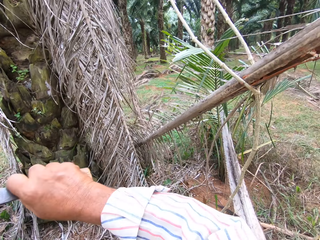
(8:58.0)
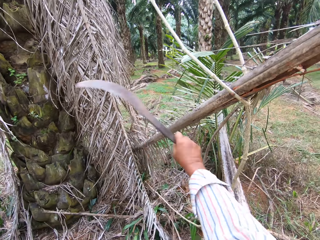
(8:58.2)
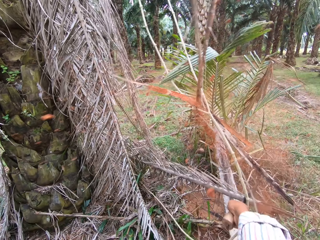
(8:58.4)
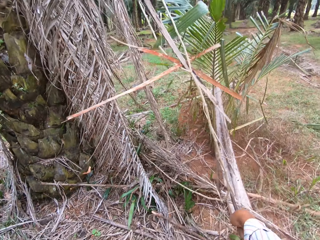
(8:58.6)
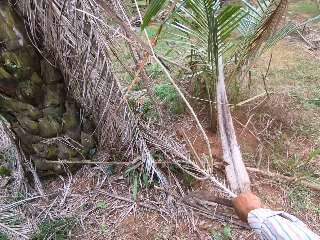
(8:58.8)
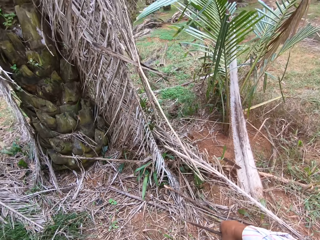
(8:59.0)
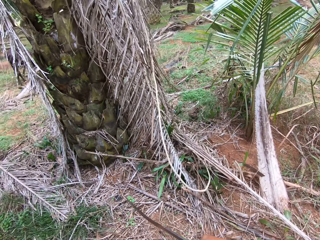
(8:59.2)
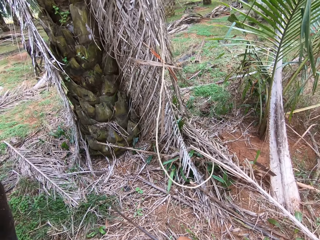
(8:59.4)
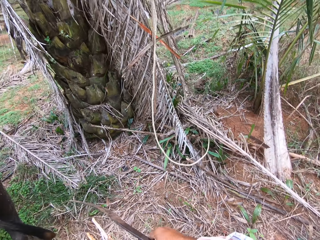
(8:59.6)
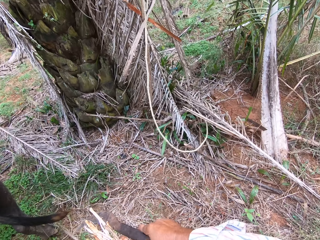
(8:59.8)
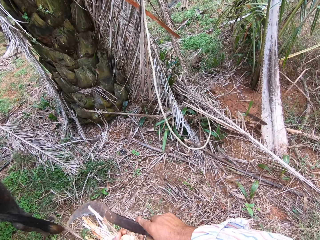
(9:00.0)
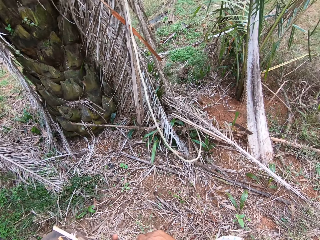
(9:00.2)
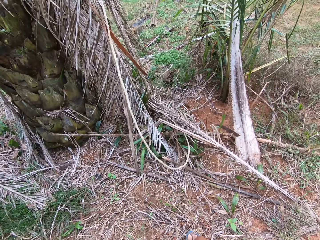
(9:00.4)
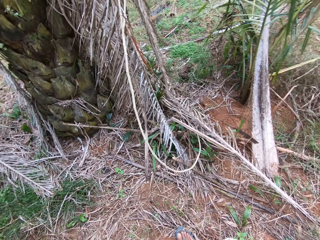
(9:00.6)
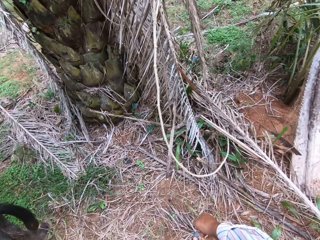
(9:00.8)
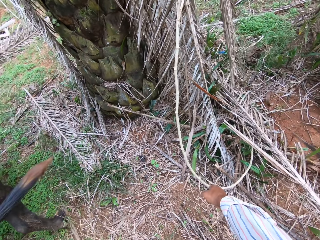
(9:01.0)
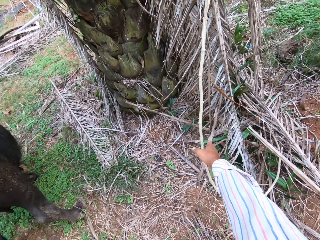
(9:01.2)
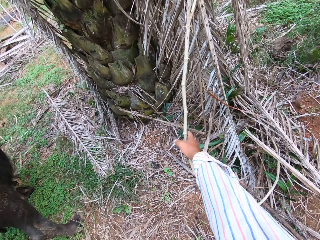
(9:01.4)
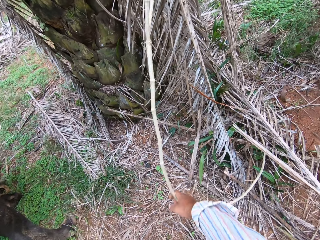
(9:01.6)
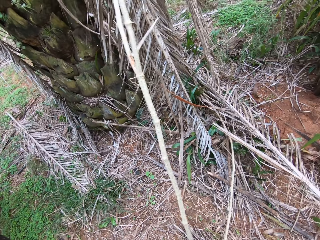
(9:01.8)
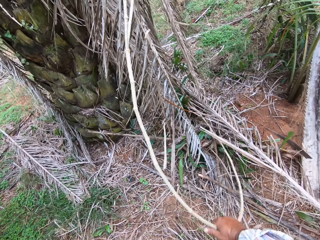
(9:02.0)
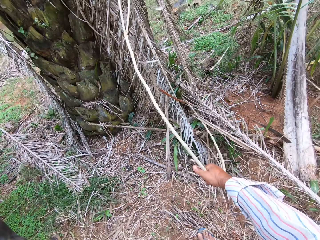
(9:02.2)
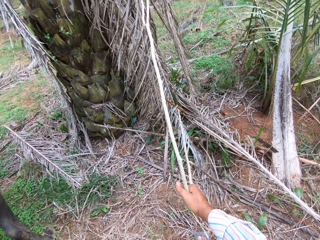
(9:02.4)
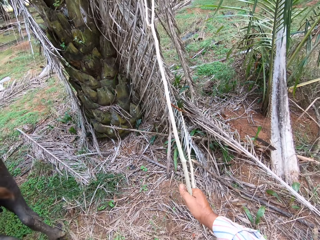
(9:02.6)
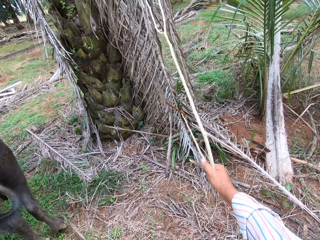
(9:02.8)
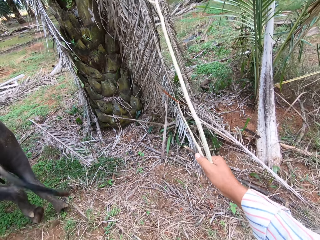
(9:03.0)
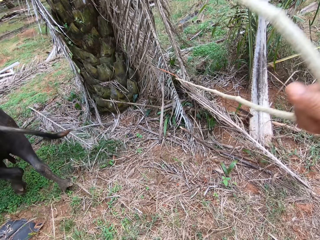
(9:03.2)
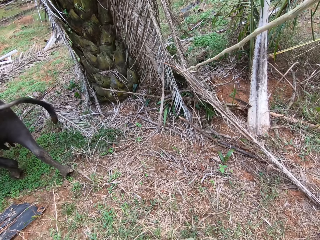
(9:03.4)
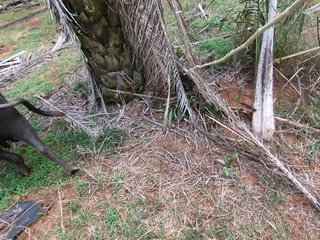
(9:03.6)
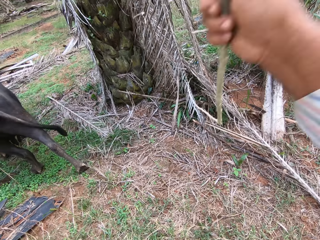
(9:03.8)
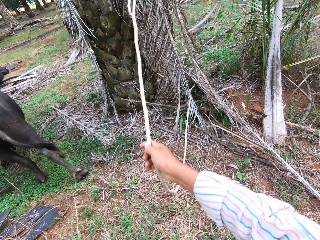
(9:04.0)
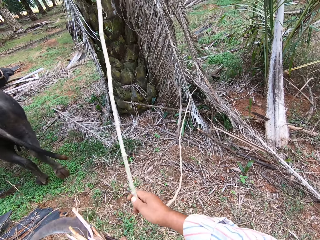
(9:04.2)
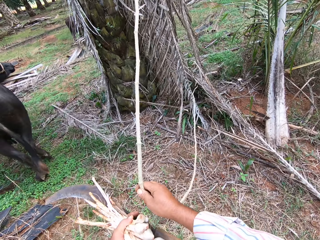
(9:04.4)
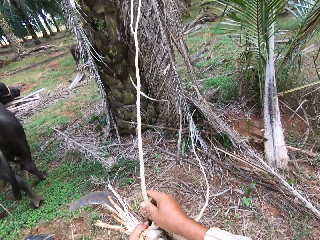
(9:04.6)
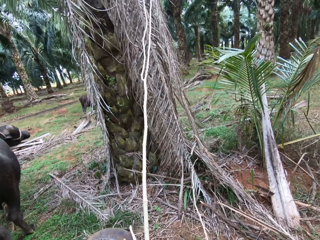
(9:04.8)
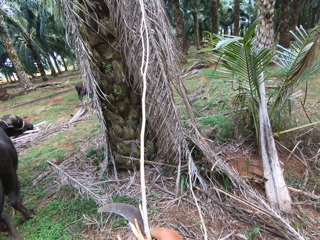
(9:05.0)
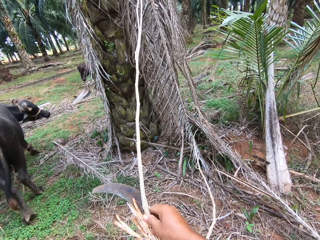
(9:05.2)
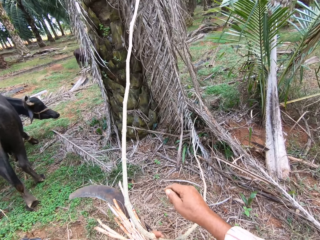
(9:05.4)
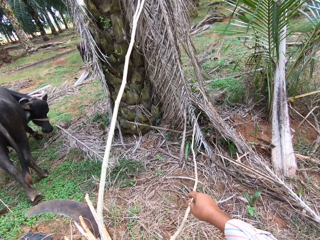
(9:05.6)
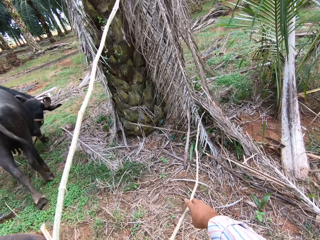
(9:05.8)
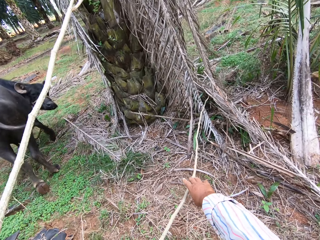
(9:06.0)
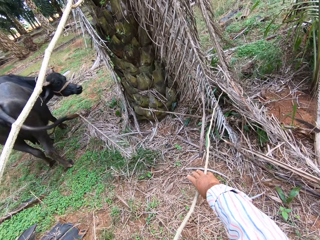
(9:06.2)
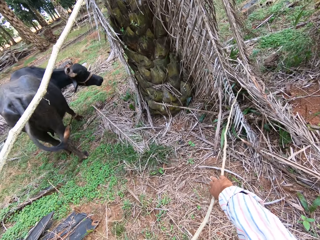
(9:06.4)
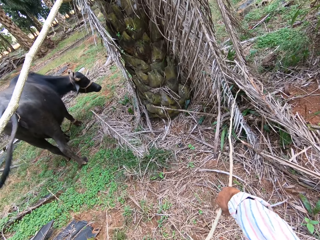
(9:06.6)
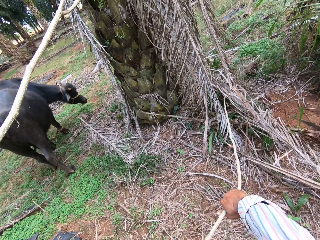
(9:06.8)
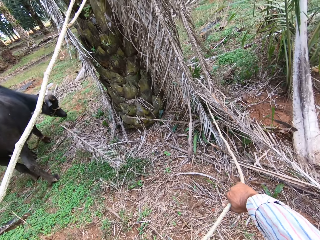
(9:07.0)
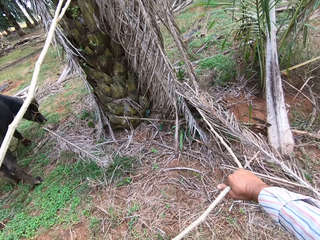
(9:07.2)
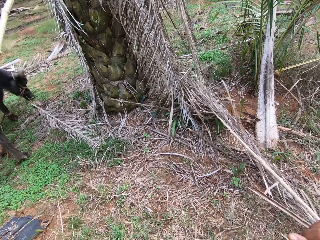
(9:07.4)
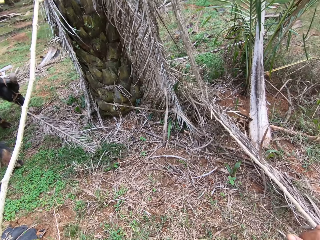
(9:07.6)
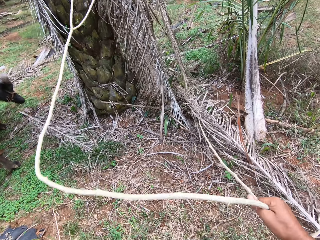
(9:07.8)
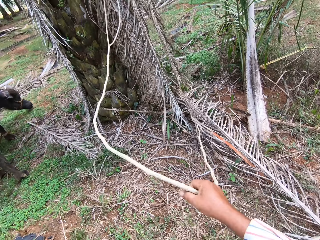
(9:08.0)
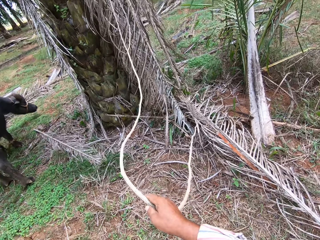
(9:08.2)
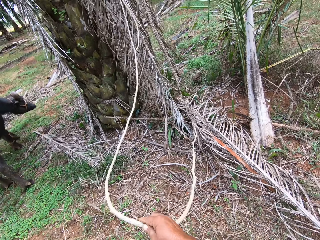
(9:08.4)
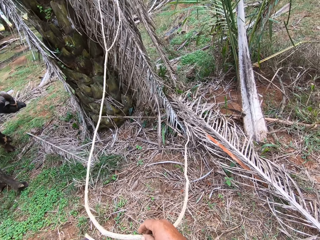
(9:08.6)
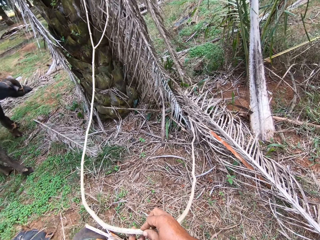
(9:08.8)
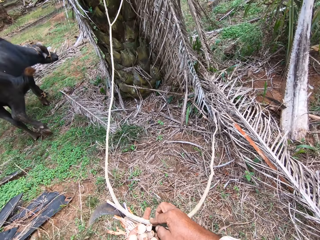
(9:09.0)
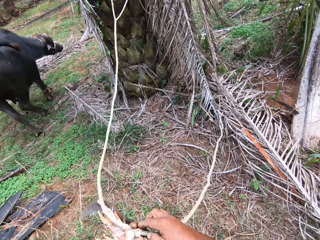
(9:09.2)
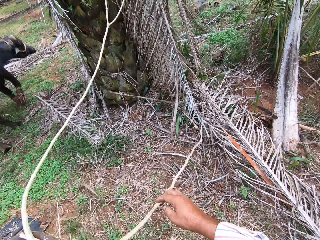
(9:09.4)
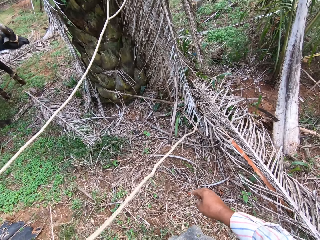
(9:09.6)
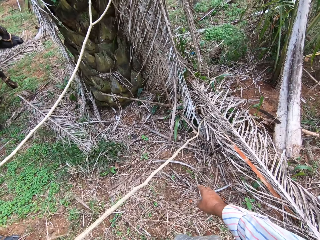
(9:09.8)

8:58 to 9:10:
The camera wearer cuts the palm leaf with a sickle. They pull the rope or plant.

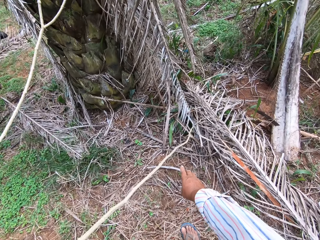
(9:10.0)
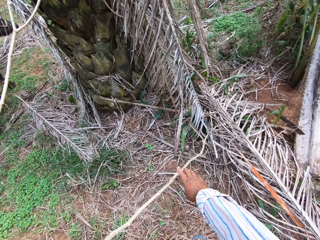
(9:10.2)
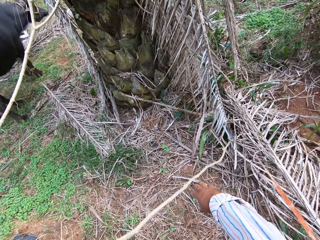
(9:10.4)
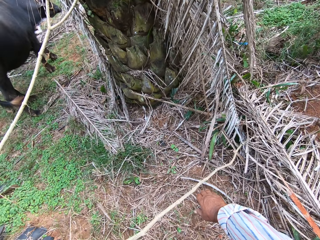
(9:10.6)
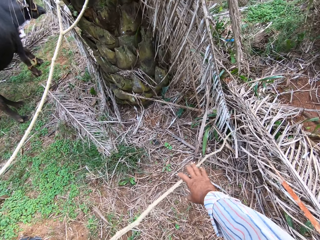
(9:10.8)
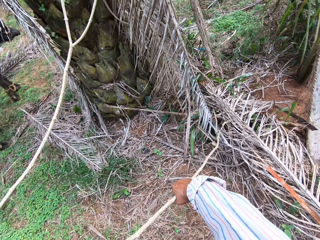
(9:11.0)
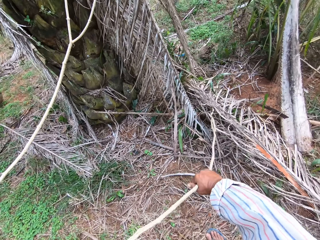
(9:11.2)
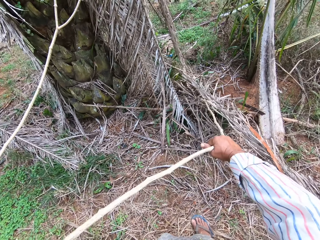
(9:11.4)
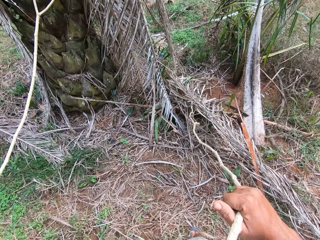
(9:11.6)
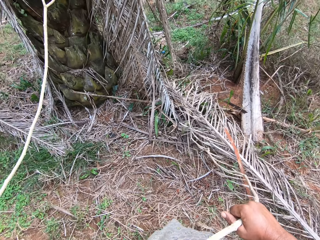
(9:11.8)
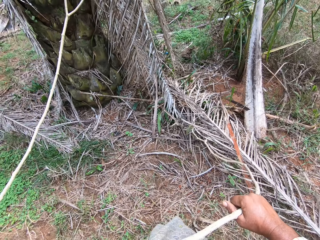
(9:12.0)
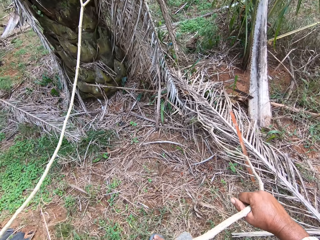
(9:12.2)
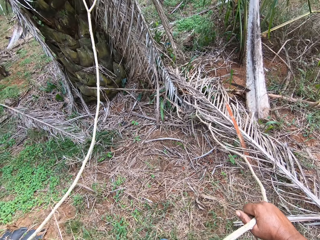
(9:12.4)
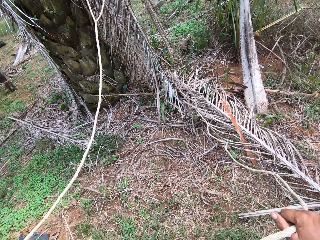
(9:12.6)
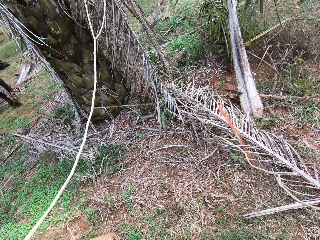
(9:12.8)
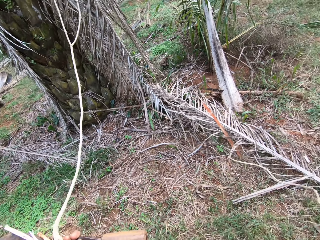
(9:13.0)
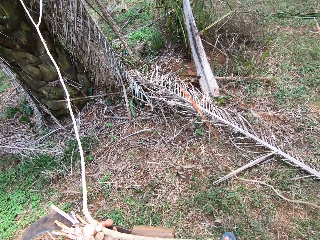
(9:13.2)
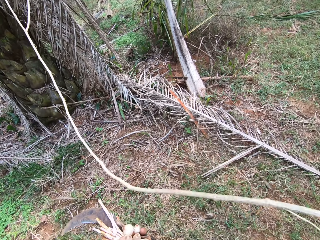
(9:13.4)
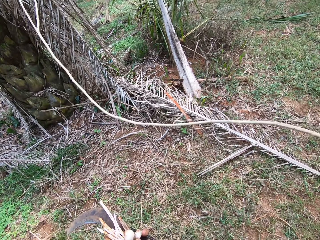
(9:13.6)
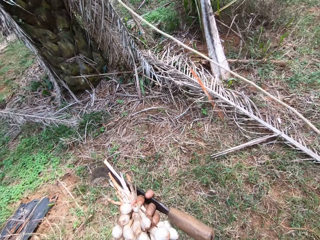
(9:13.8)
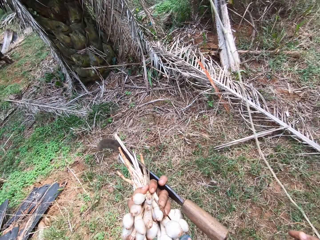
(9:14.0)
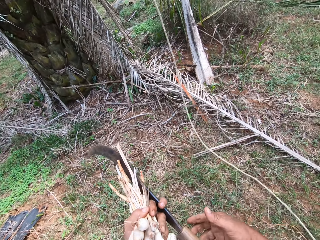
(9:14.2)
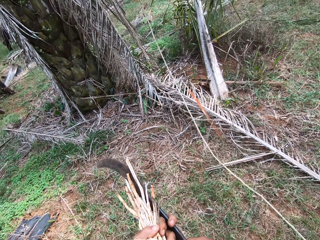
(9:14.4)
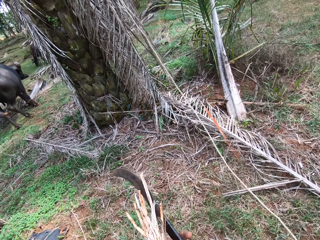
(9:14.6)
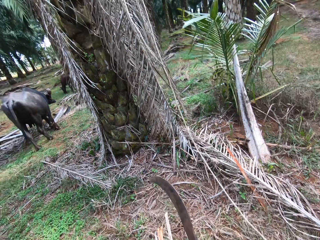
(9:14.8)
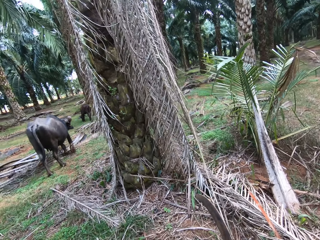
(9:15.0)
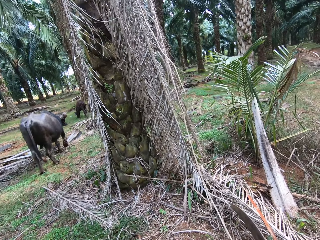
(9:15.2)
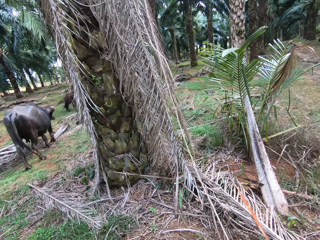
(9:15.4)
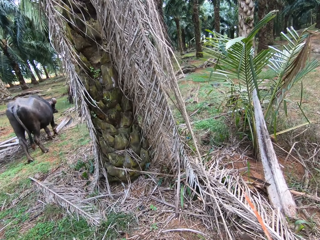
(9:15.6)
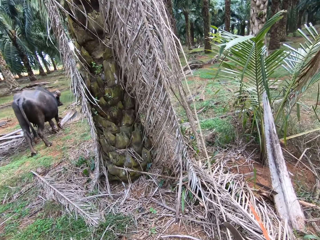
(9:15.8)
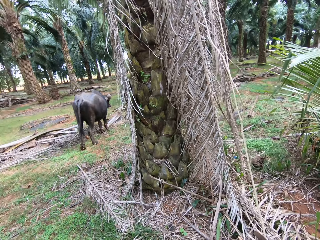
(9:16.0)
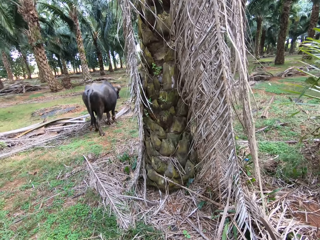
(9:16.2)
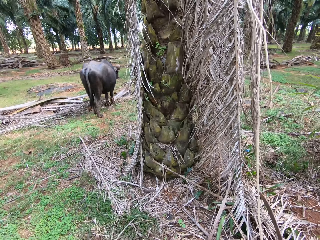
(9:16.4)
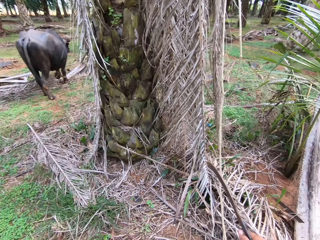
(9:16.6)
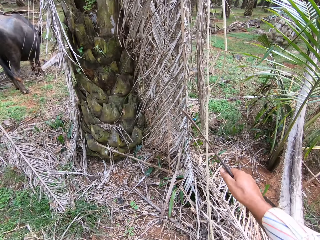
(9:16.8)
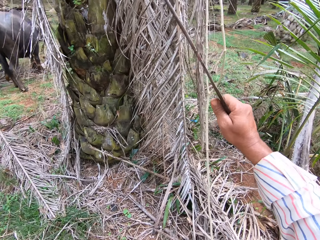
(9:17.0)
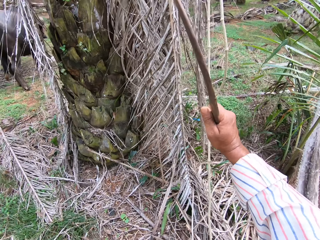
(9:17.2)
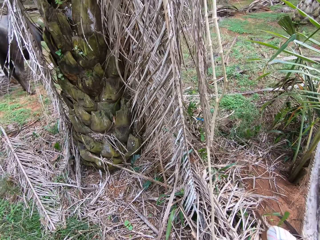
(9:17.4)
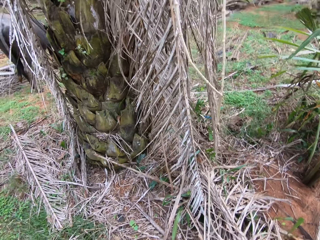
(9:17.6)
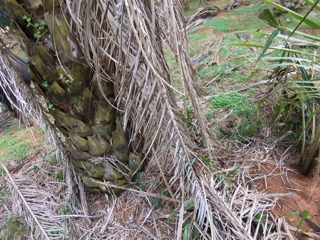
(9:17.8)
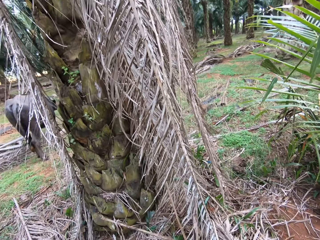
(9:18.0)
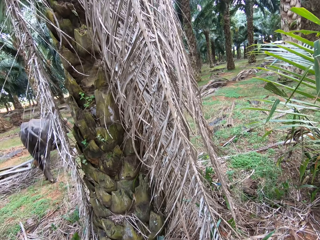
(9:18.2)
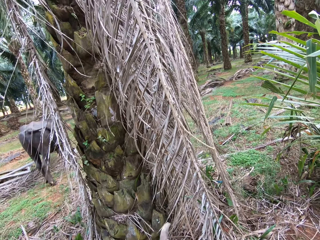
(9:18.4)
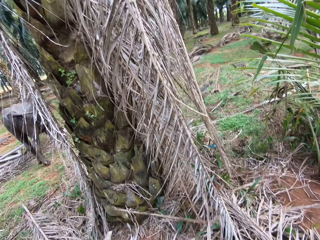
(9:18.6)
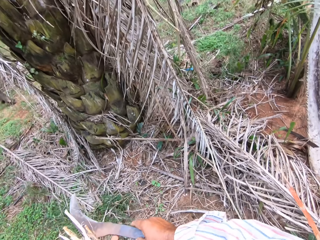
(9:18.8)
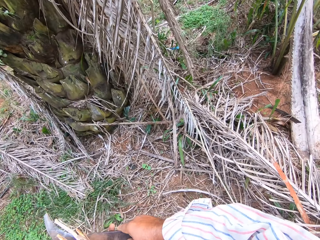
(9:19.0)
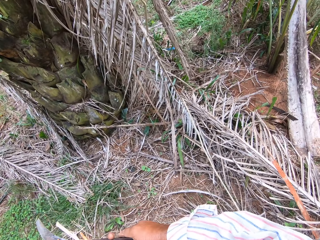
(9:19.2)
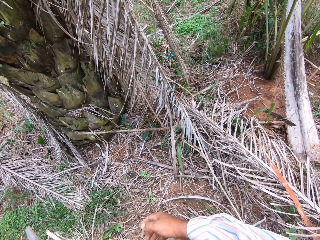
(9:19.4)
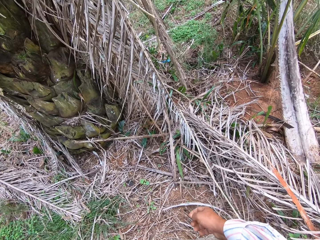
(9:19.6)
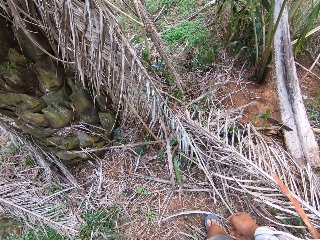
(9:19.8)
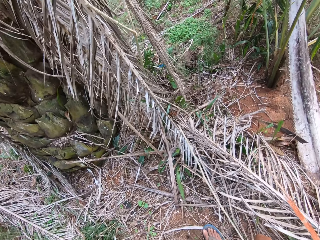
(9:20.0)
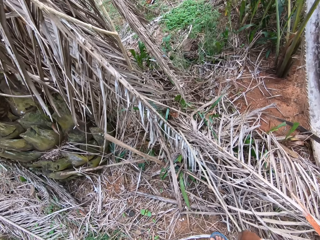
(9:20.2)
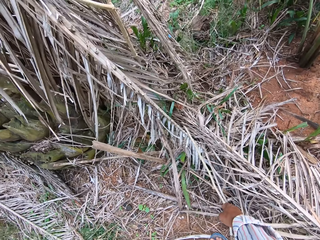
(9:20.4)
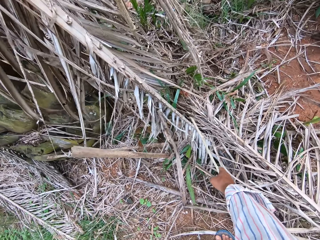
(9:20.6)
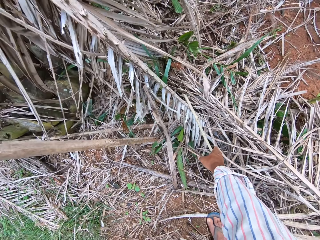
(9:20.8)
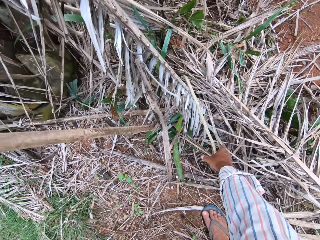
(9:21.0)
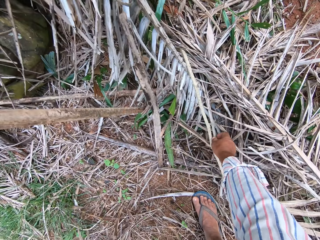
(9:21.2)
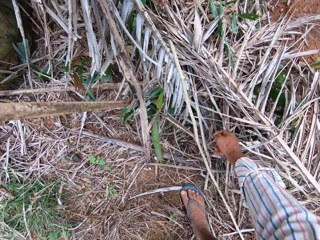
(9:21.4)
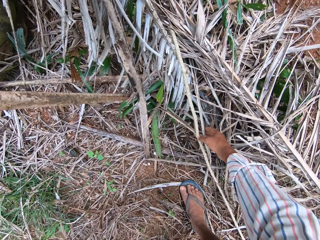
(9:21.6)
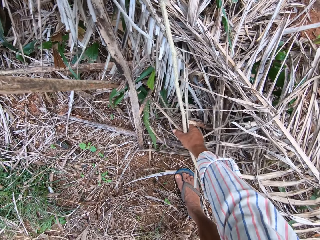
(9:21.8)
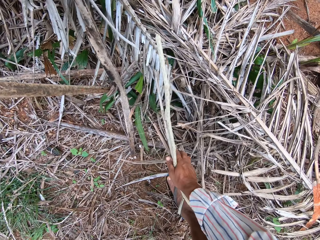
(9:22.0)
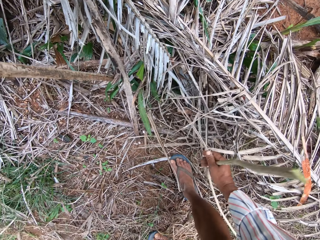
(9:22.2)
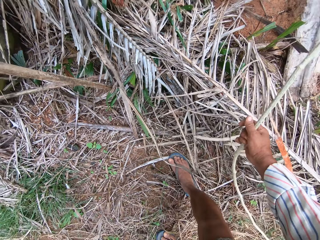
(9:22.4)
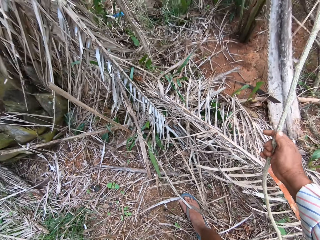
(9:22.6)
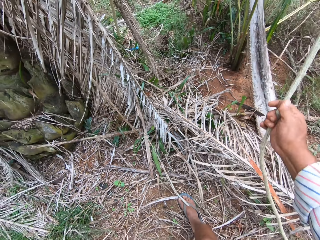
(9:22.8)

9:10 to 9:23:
The camera wearer holds a machete in hand. They cut the rope with the machete. They move around near the tree. They pick up the rope.
